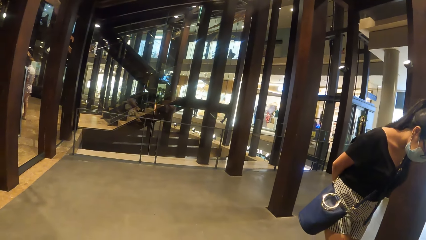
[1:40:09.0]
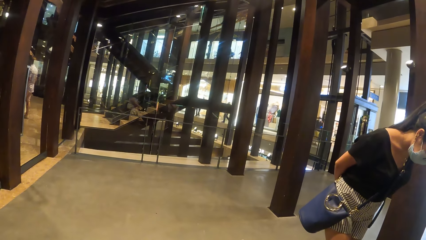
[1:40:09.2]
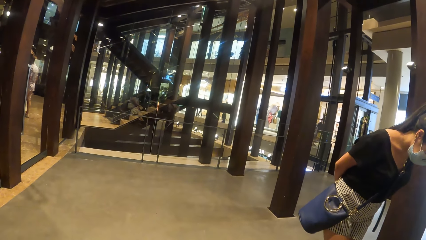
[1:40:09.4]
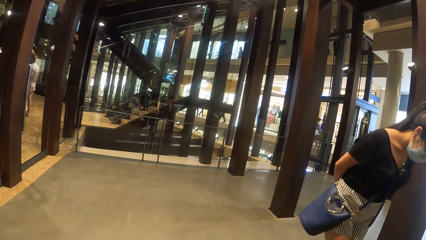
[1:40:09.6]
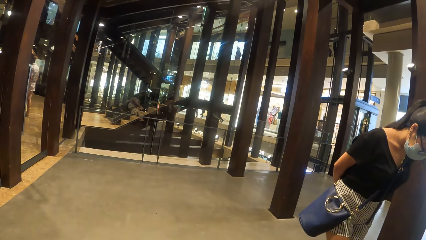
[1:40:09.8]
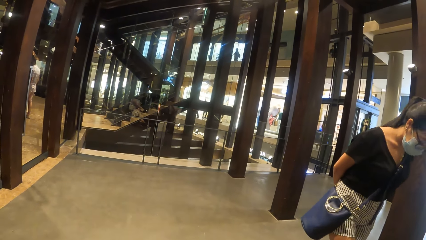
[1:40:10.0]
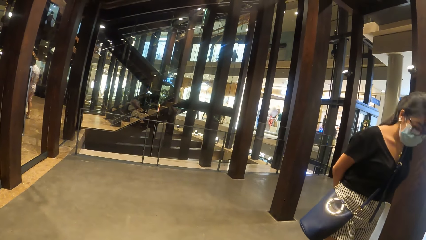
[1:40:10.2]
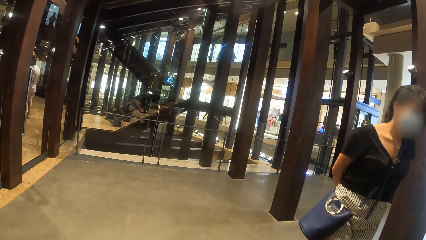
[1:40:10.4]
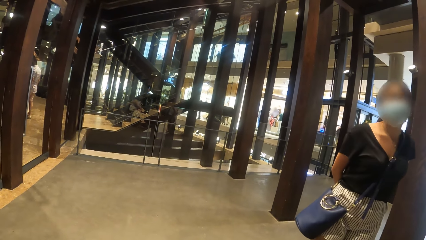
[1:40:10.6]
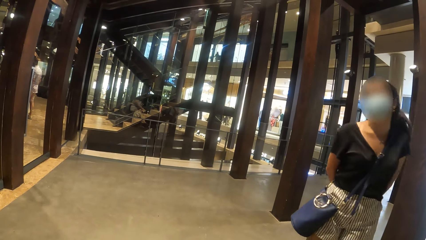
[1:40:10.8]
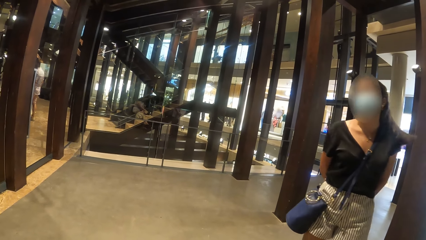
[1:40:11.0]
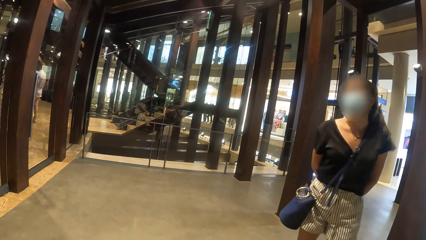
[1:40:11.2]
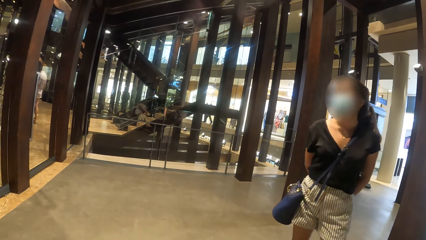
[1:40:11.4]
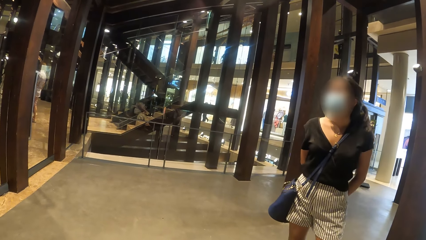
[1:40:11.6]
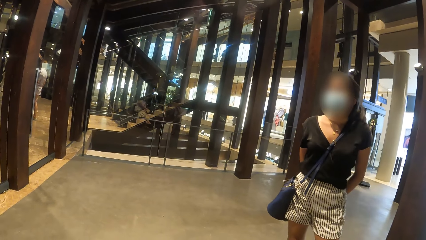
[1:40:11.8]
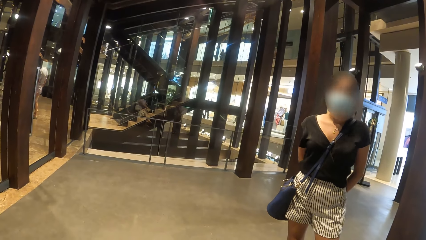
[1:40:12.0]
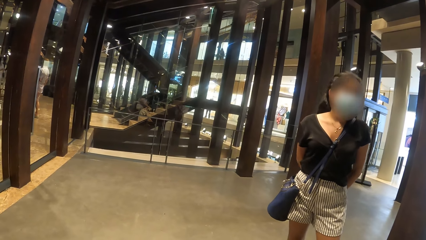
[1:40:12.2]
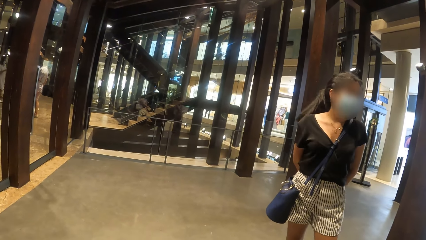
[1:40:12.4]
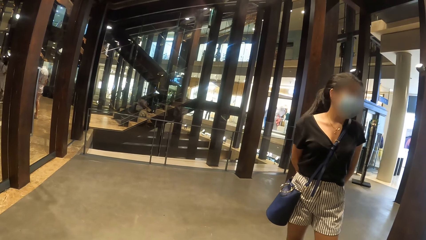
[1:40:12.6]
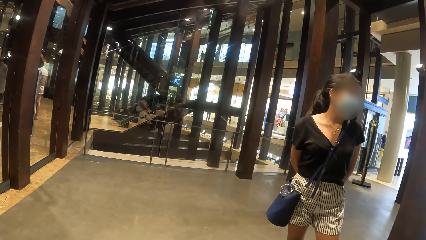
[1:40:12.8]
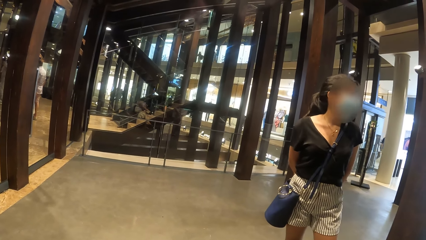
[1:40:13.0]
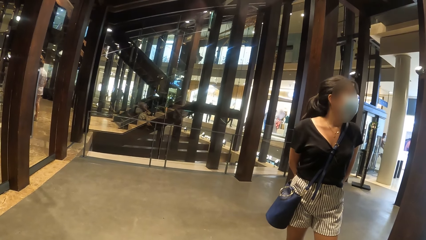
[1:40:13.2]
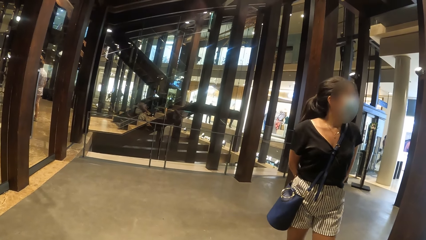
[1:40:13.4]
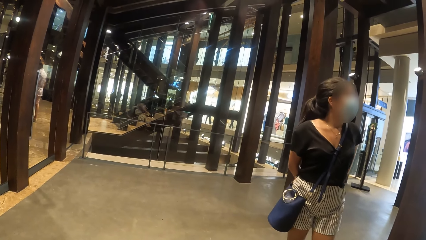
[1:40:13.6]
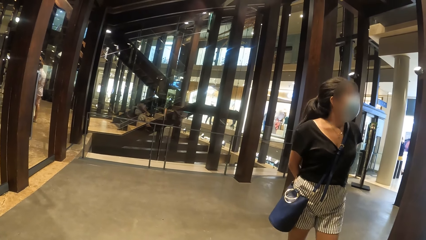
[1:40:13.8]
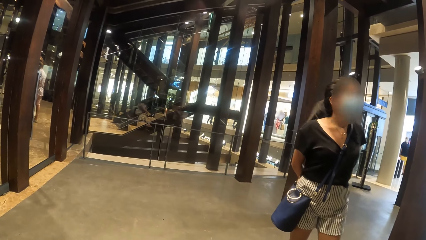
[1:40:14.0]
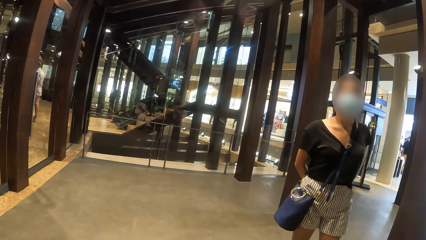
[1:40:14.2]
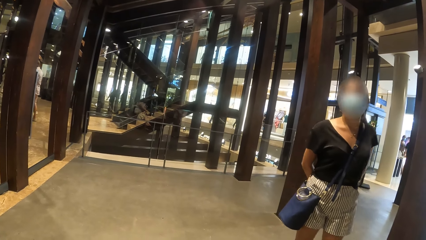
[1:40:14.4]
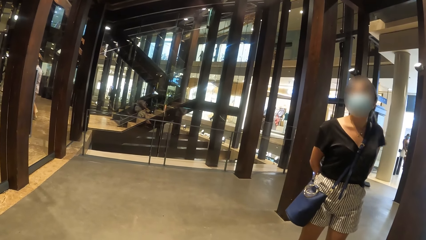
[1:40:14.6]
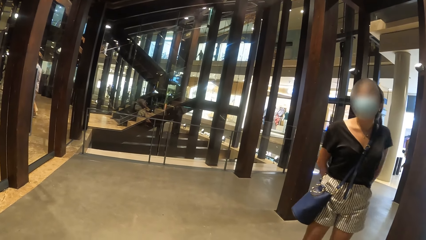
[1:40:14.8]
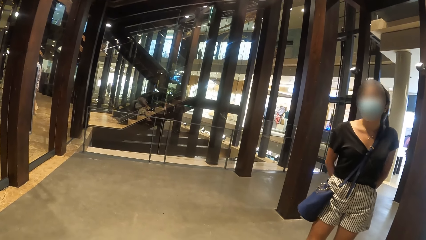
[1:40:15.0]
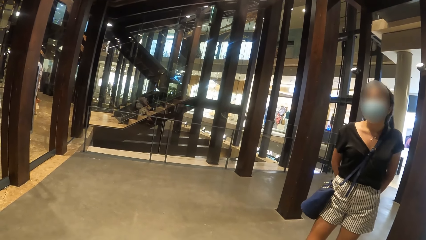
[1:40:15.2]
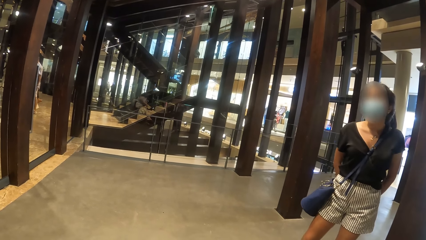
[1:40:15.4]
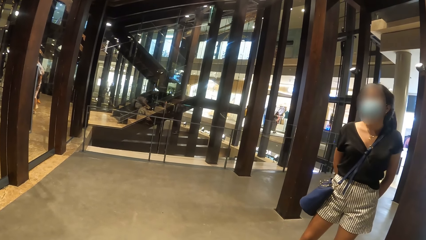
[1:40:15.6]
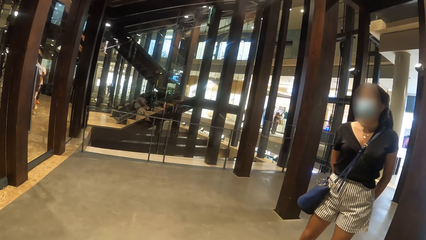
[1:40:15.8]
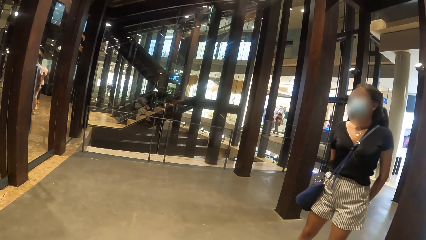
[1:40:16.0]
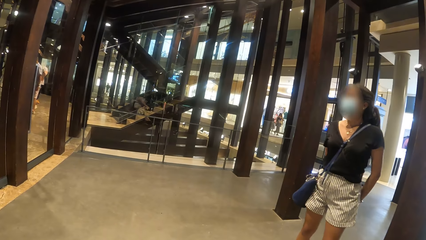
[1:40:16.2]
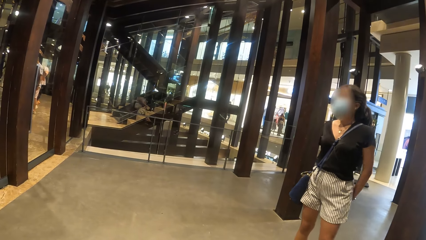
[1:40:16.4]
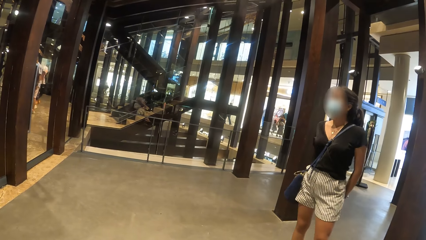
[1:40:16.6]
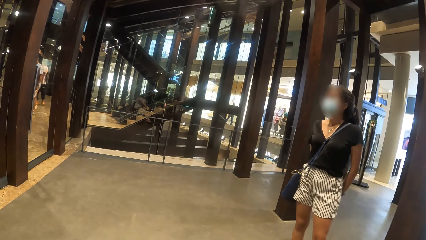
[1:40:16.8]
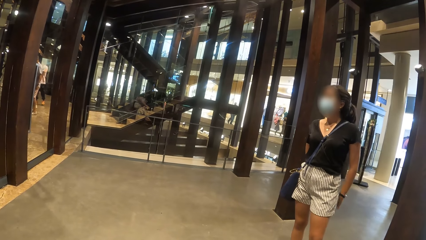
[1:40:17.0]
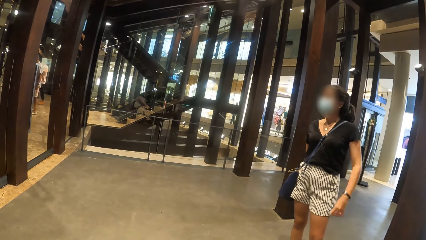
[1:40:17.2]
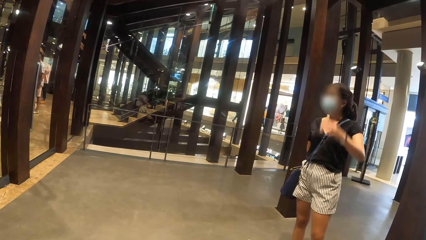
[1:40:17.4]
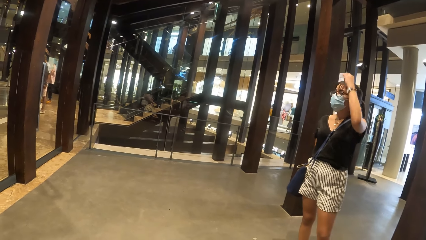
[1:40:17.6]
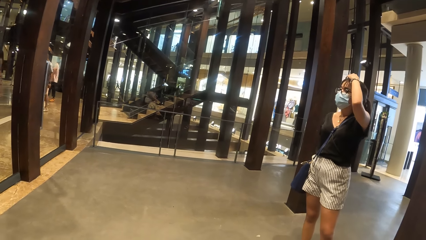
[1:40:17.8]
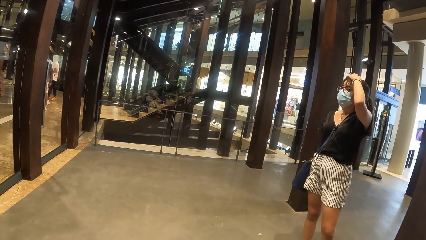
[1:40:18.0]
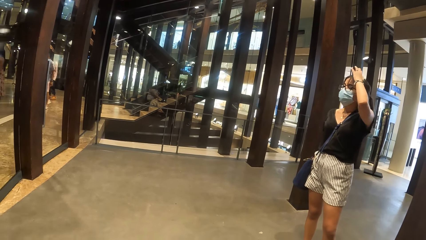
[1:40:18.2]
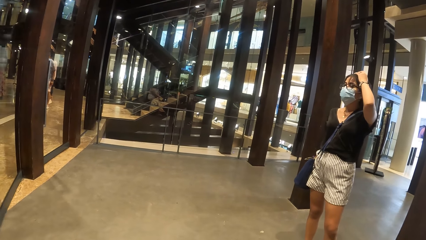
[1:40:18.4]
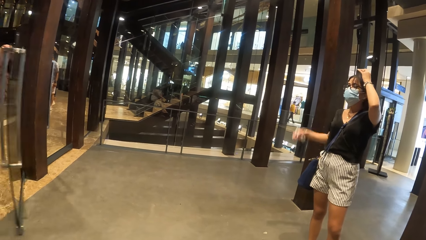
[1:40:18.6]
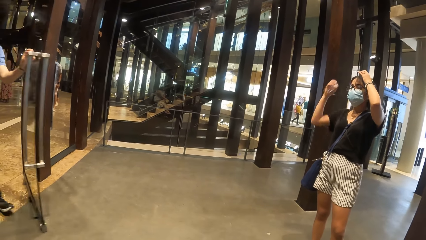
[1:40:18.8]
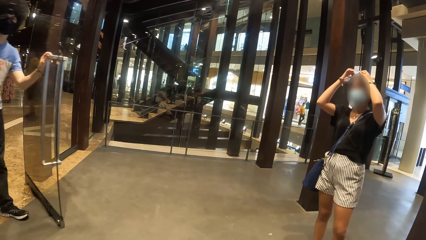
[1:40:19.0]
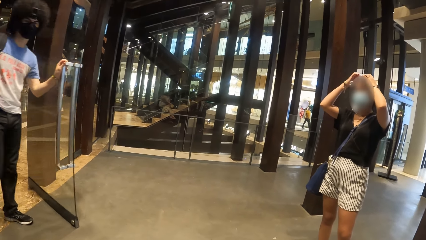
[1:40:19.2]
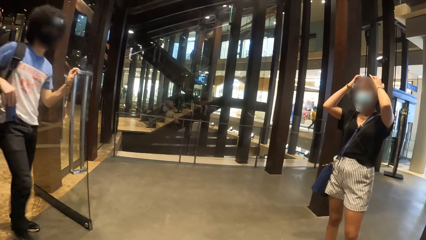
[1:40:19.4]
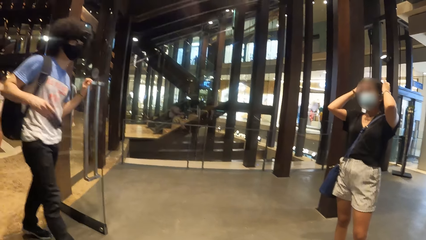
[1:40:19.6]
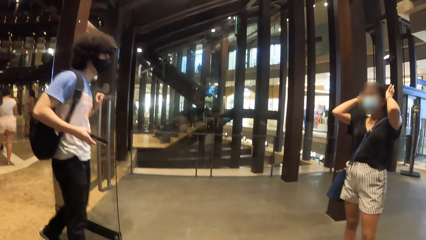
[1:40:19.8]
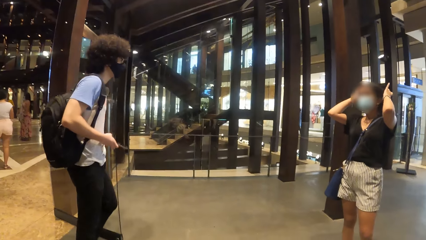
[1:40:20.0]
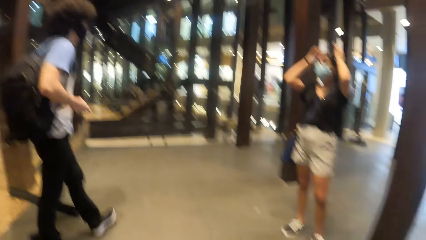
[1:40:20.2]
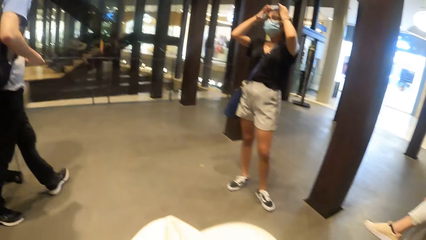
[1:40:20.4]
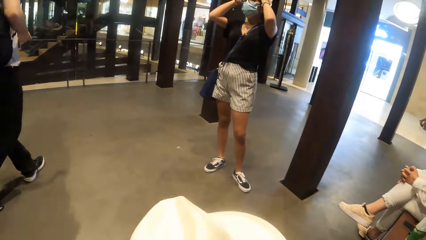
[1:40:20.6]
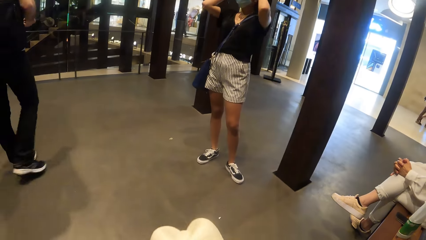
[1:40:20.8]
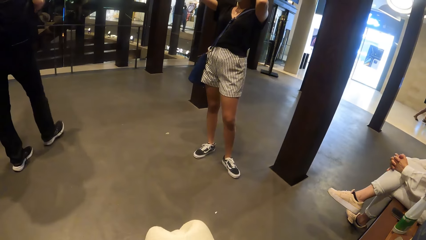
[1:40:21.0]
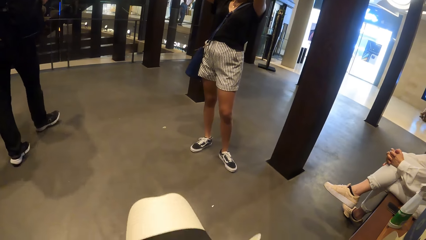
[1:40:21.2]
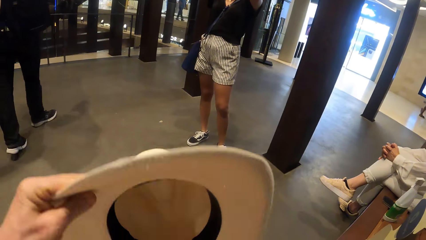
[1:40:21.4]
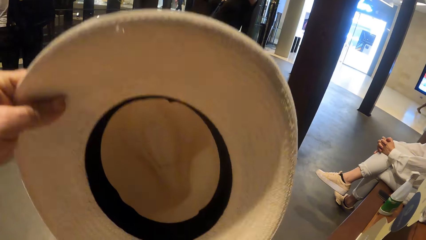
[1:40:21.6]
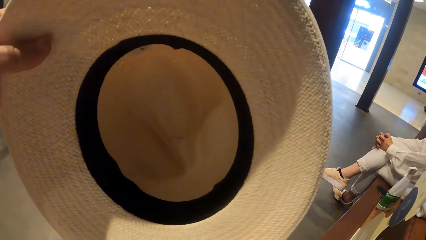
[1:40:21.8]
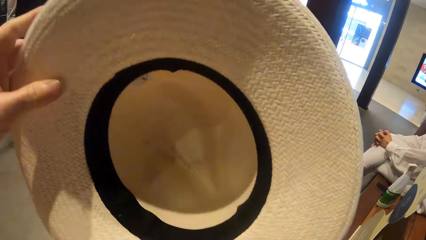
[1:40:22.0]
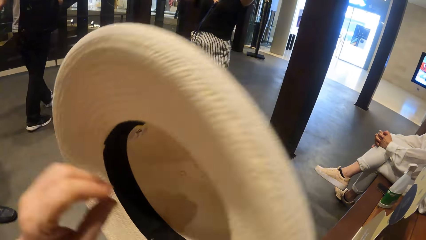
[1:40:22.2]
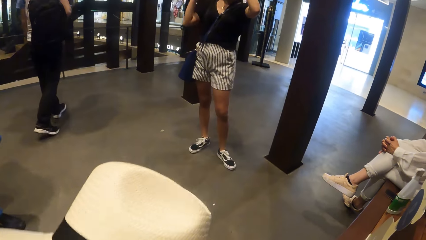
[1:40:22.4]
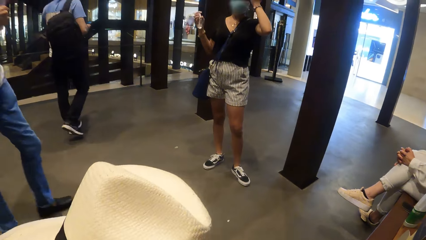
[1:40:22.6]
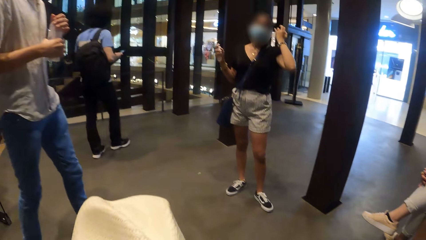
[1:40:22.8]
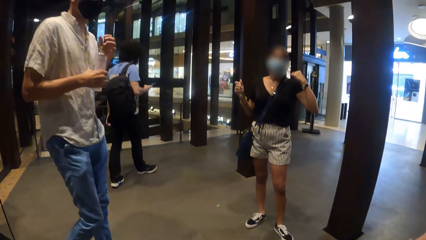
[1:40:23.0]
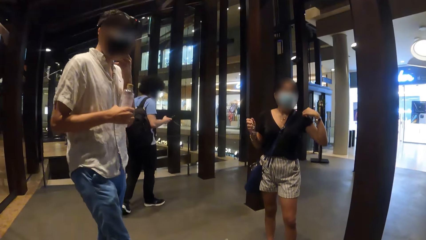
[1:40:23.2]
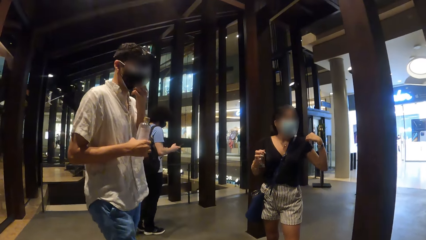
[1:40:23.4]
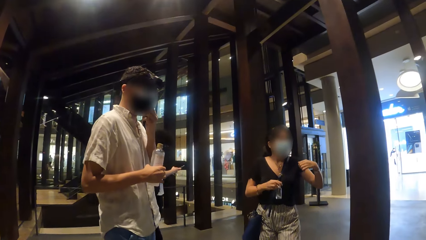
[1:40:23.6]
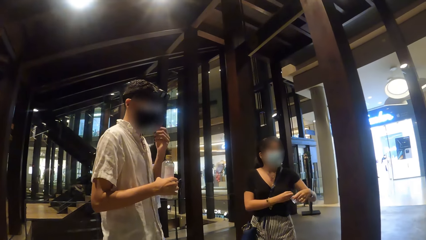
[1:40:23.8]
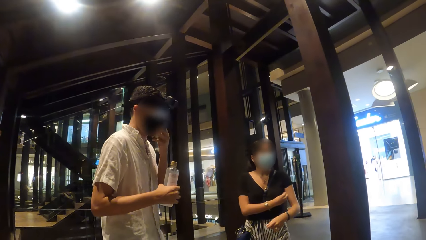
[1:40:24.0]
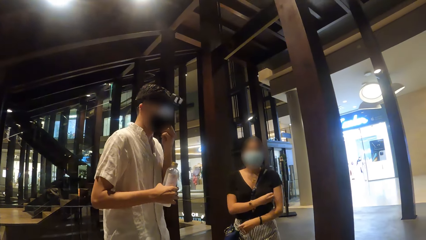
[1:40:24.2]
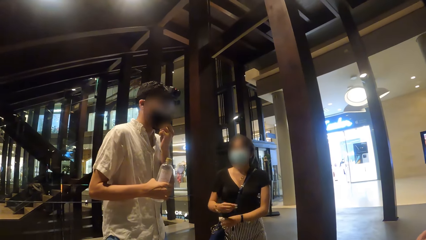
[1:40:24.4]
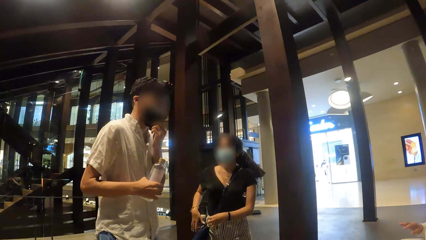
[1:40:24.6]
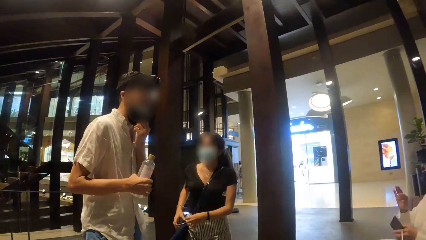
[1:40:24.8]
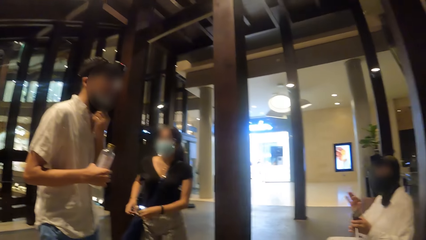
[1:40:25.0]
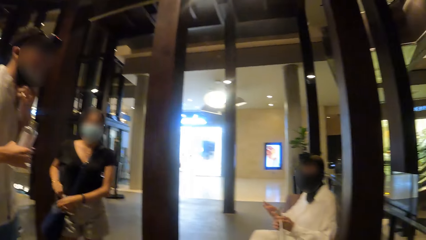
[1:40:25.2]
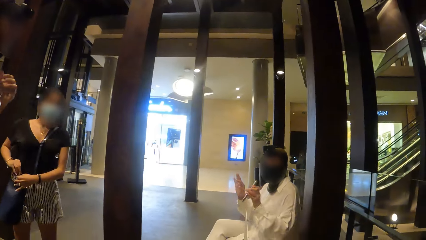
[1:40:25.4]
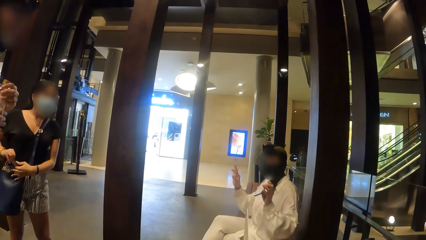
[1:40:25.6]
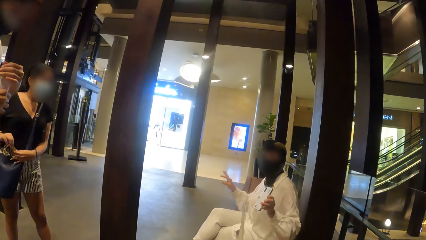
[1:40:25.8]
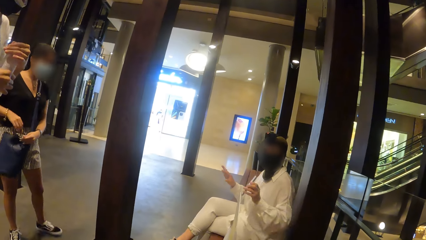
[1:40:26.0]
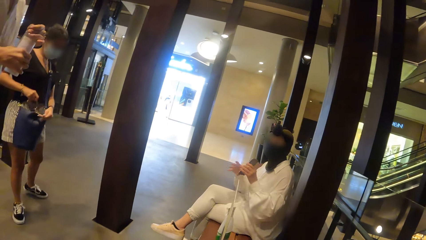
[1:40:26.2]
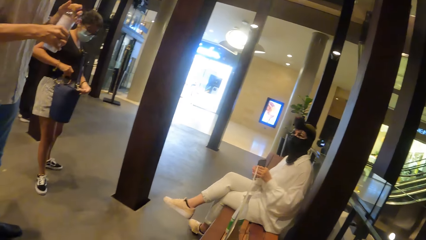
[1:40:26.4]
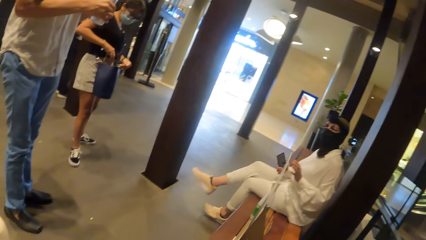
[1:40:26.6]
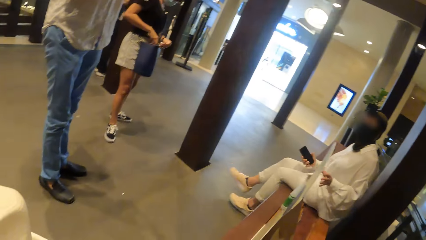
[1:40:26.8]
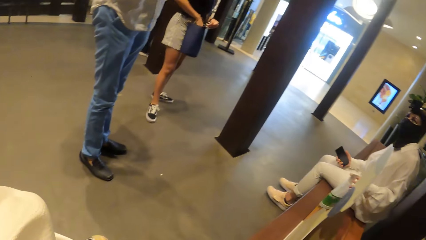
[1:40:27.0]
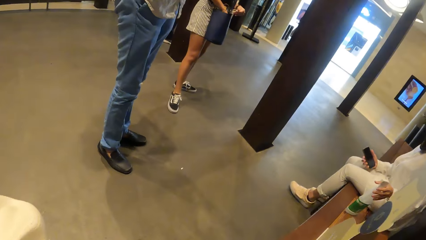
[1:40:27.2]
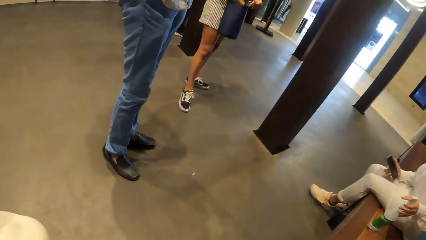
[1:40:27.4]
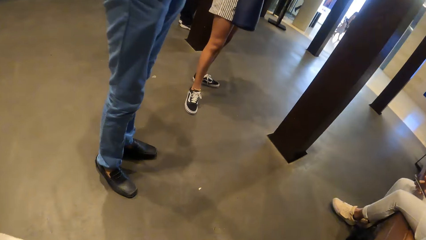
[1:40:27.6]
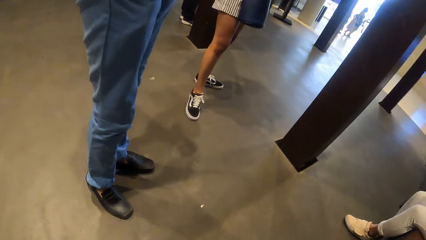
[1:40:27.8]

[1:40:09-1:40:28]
A woman looks around. The woman touches her hair with her left hand and raises her left hand. A man opens the glass door with his left hand. Another woman raises her right hand. The man removes a phone from his pocket with his right hand. The first woman combs her hair with her hands. The camera wearer moves a hat with her left hand. She flips the hat in her hands. The man operates the phone with his right hand. The camera wearer looks around. Another man touches a facemask with his left hand. A third man walks around. The second man removes the facemask from his face with his left hand. The first woman puts a hand sanitiser under her left armpit with her right hand. She opens a bag with her hands. The other woman gesticulates with her hands. The camera wearer looks around. The second man opens a bottle with his left hand. The camera wearer looks around. The other woman picks up a spray bottle from a chair with her left hand. The first woman dips her right hand into the bag.
